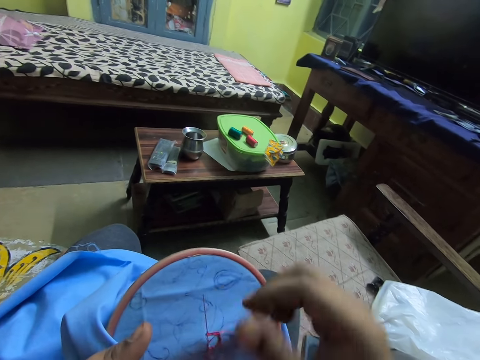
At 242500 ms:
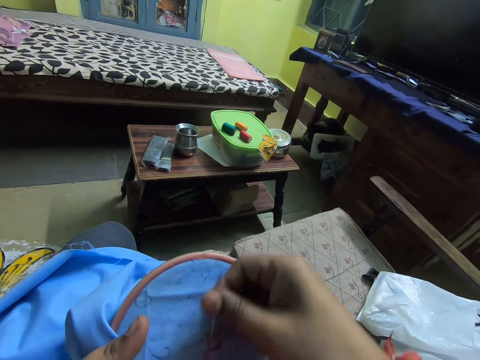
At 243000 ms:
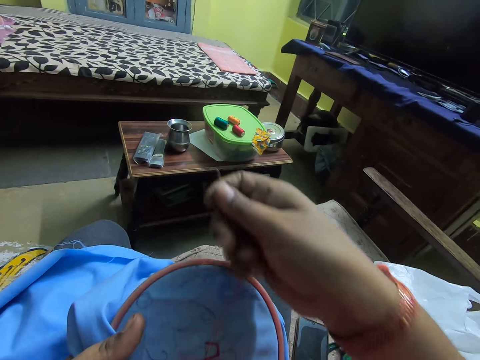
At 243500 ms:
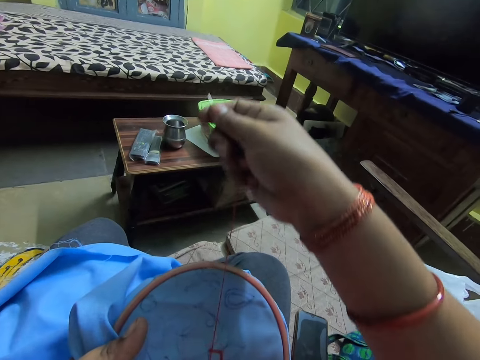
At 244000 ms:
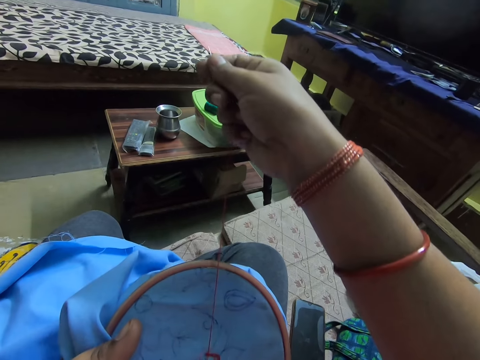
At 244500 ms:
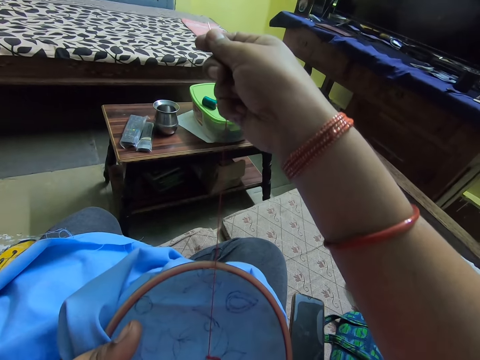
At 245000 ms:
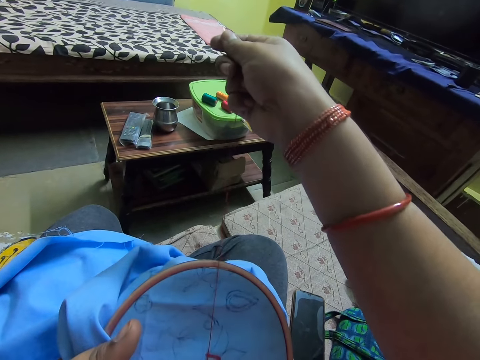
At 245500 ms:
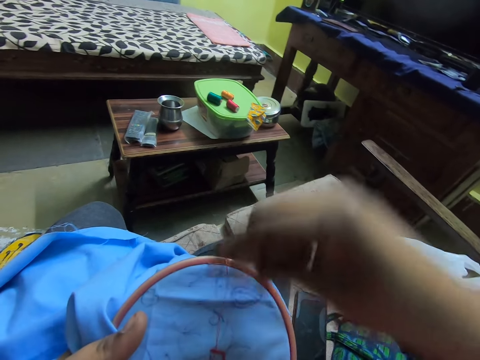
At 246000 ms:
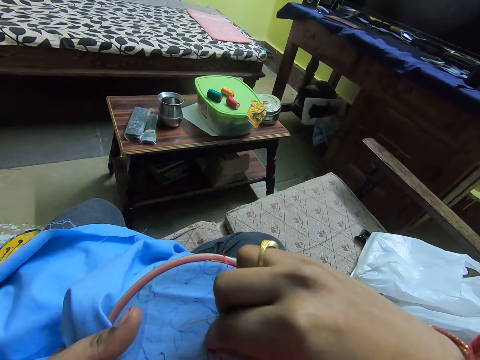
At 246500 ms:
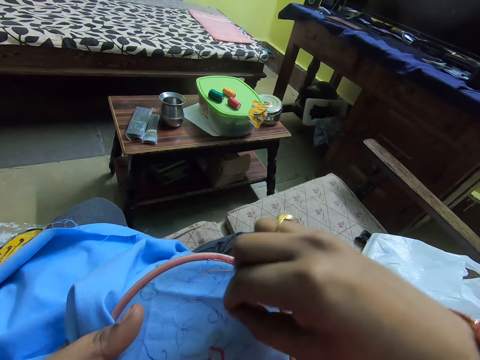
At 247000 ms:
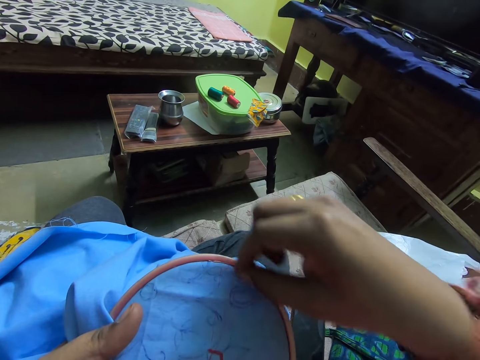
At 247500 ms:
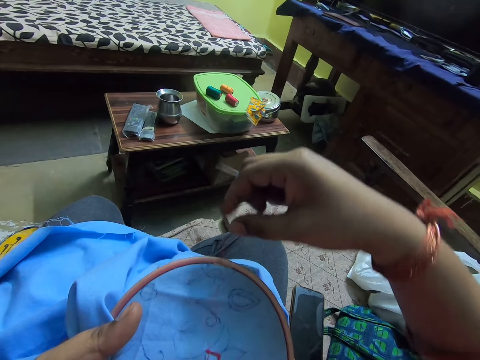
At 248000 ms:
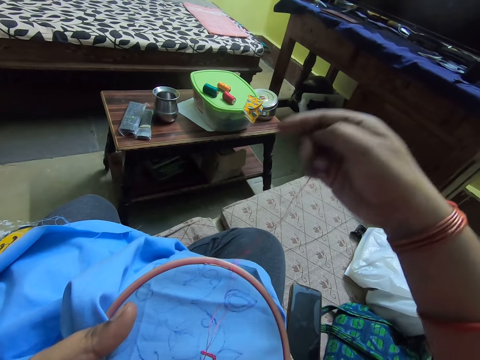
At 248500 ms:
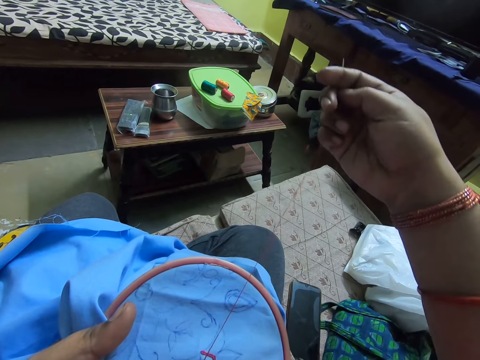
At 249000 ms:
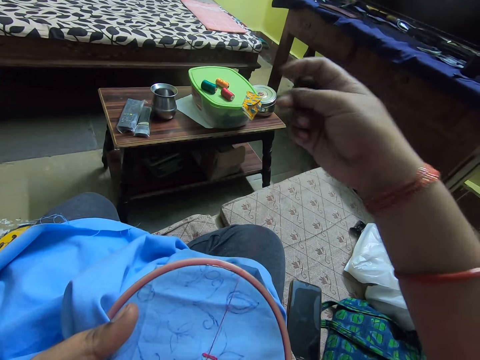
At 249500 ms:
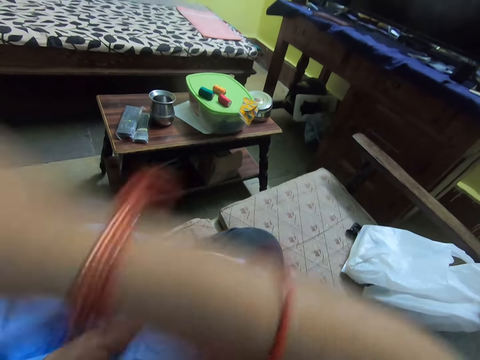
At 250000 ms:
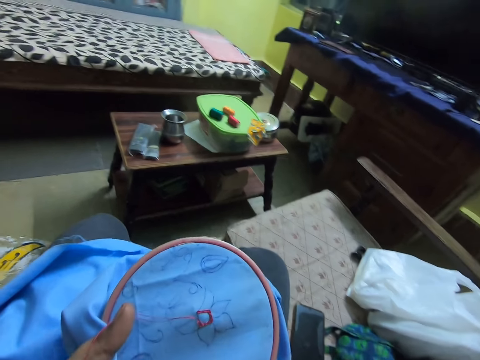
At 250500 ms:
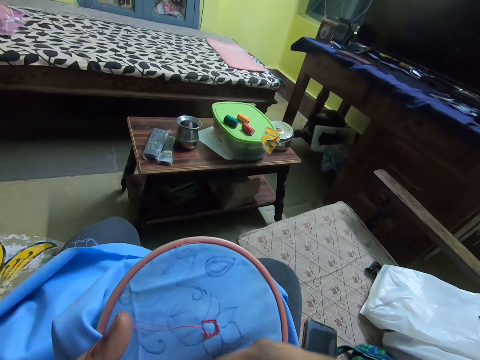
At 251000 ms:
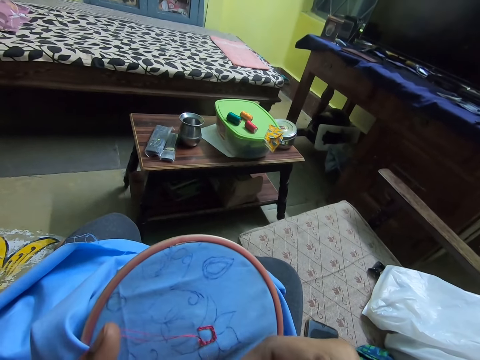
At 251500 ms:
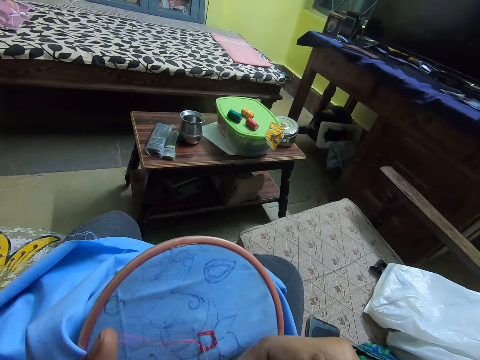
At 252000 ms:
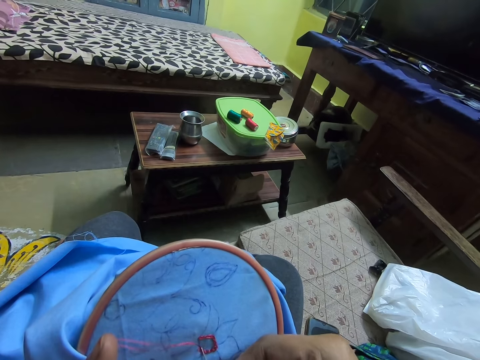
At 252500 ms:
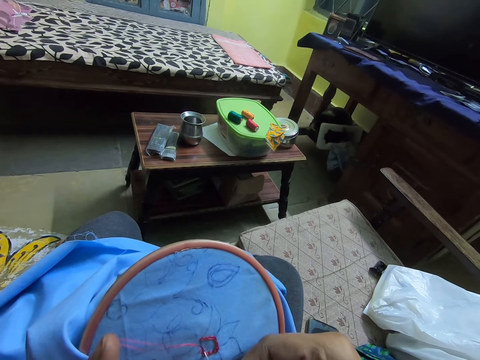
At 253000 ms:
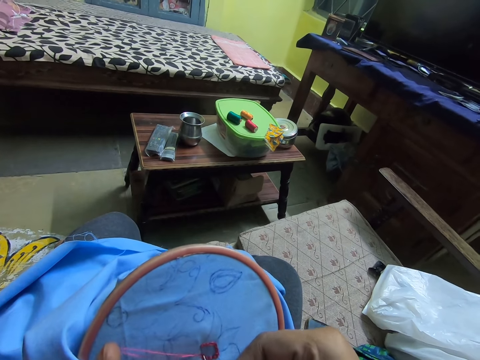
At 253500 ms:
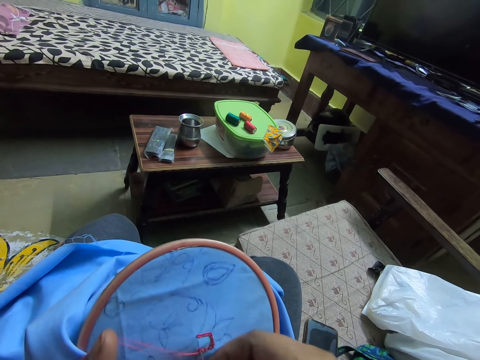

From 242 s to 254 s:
The camera wearer pulls sewing thread. They hold the sewing thread. They pull the sewing thread.

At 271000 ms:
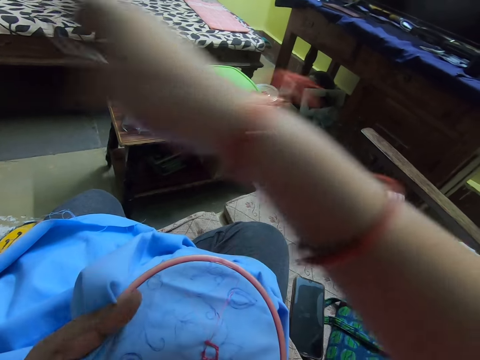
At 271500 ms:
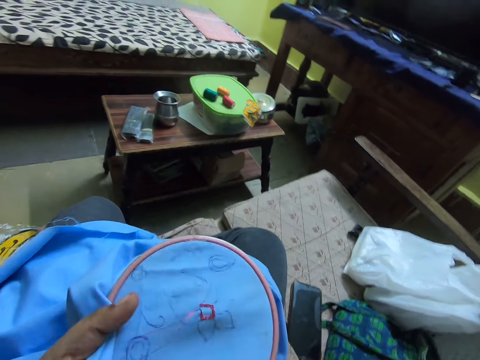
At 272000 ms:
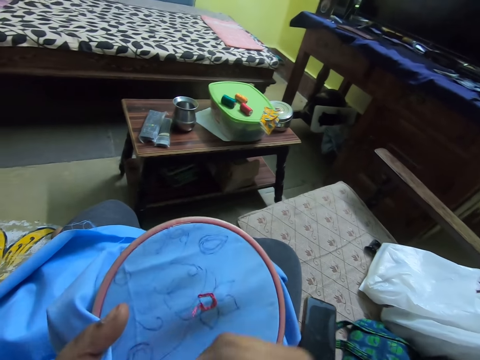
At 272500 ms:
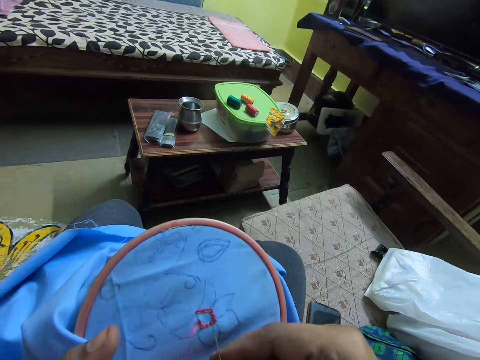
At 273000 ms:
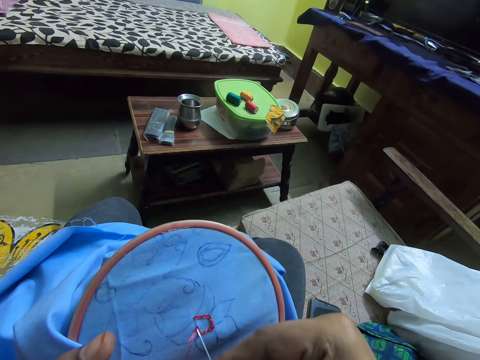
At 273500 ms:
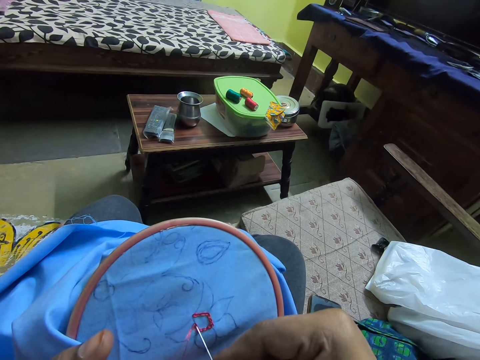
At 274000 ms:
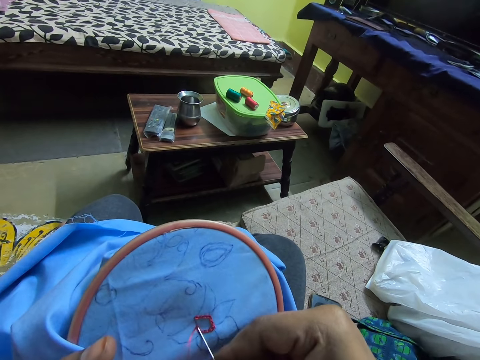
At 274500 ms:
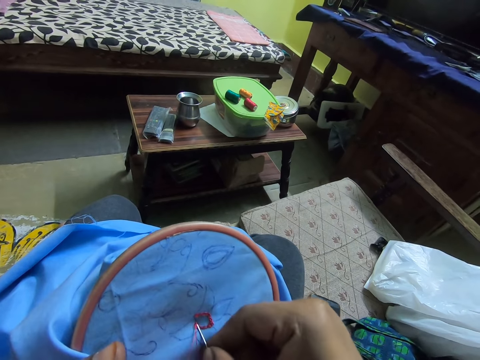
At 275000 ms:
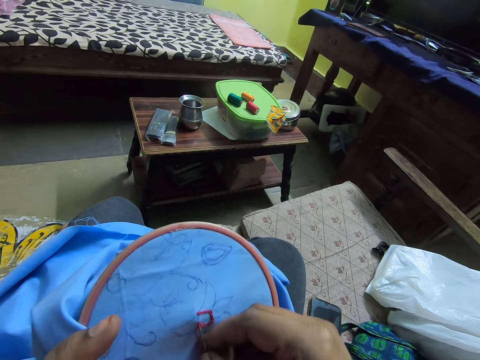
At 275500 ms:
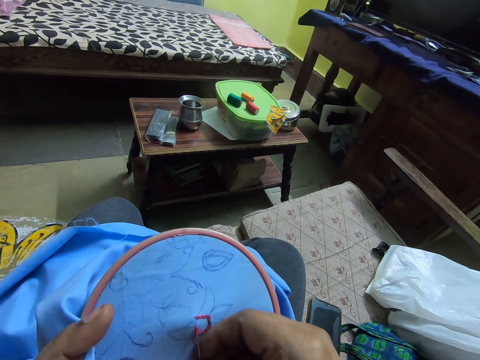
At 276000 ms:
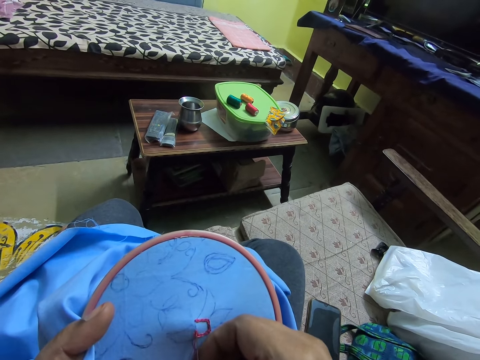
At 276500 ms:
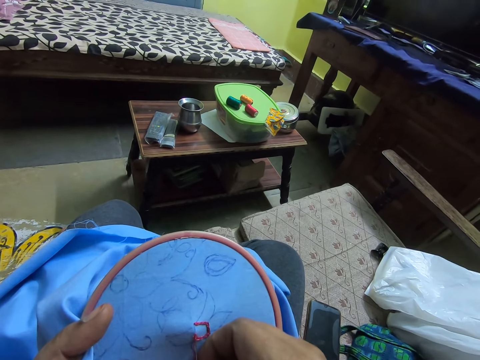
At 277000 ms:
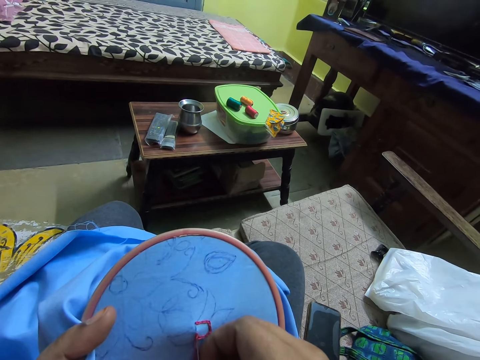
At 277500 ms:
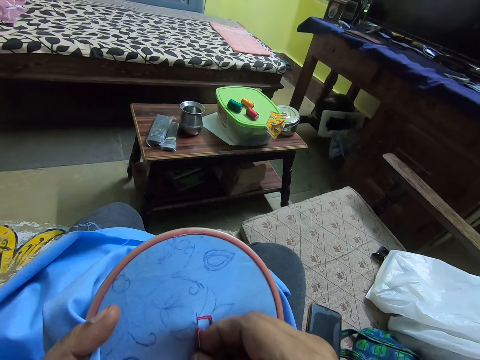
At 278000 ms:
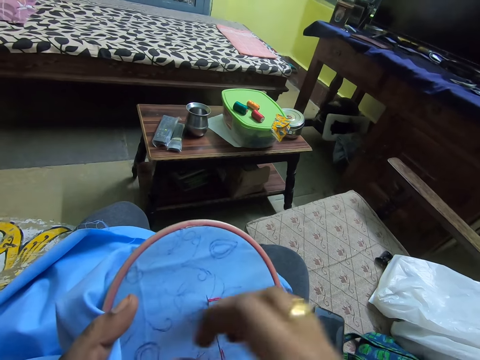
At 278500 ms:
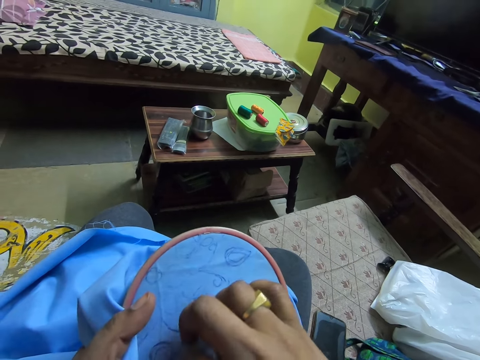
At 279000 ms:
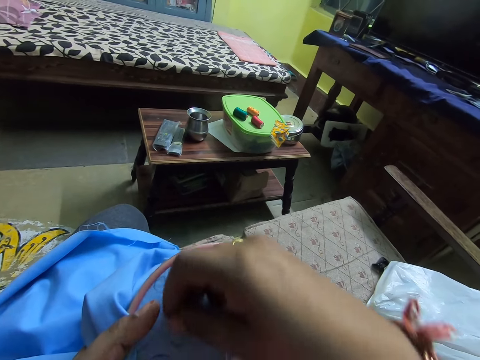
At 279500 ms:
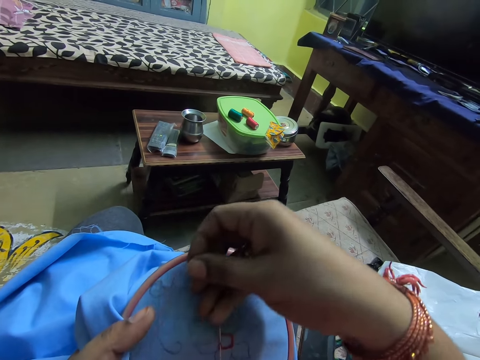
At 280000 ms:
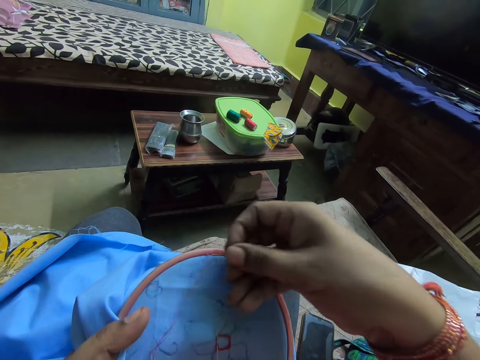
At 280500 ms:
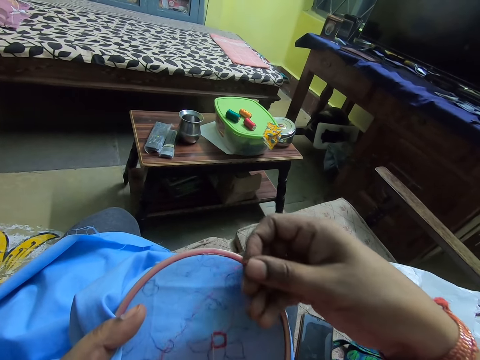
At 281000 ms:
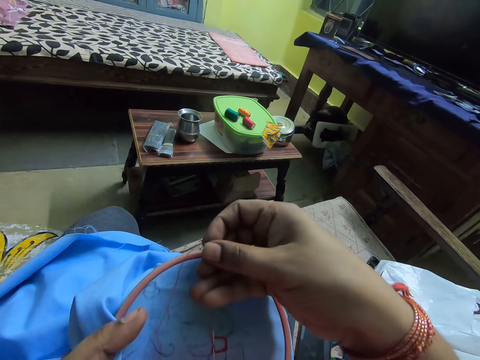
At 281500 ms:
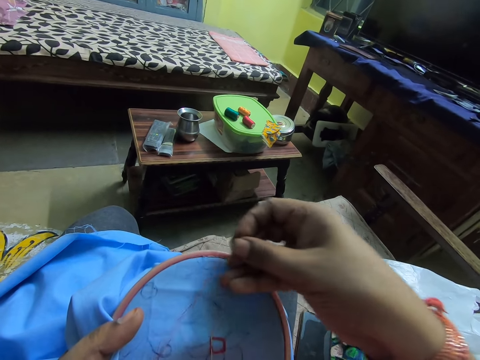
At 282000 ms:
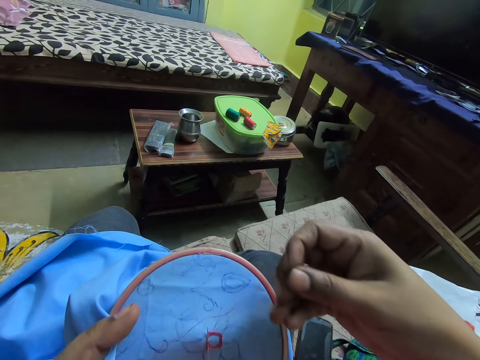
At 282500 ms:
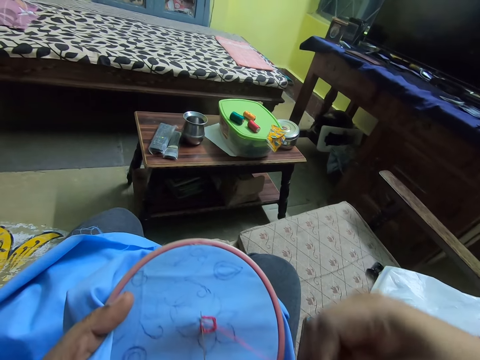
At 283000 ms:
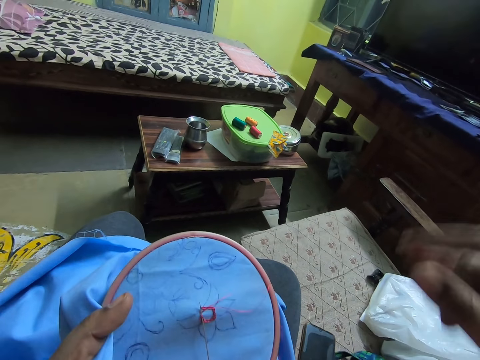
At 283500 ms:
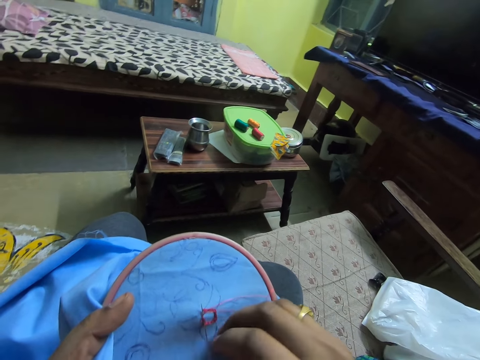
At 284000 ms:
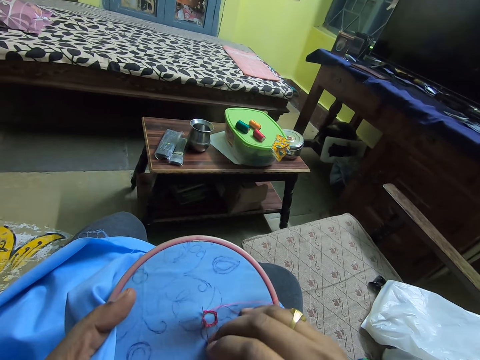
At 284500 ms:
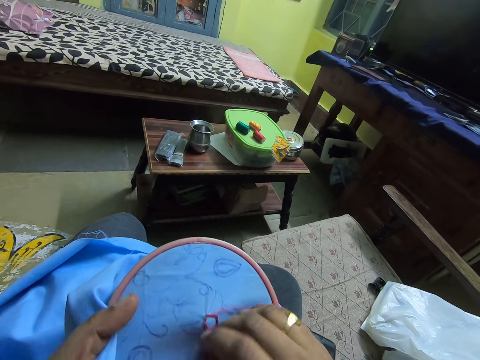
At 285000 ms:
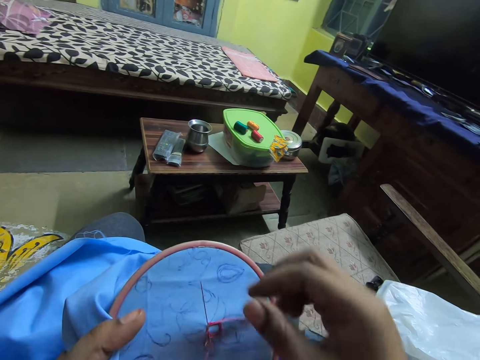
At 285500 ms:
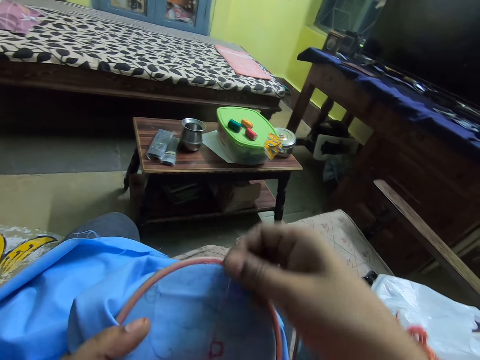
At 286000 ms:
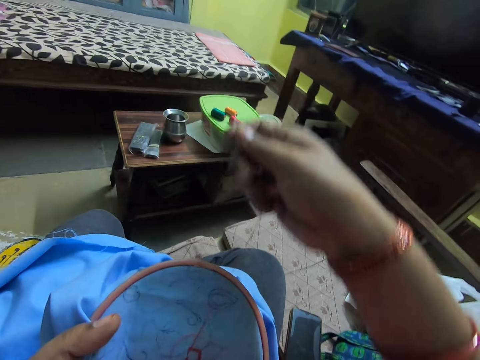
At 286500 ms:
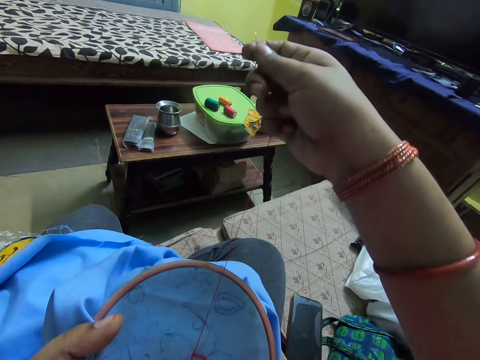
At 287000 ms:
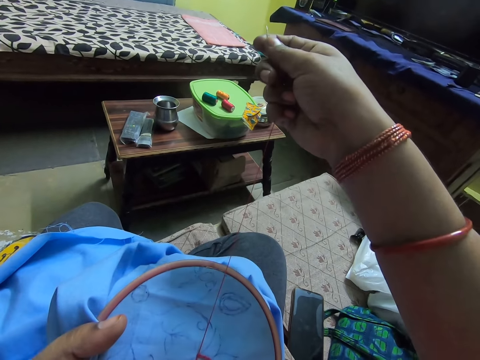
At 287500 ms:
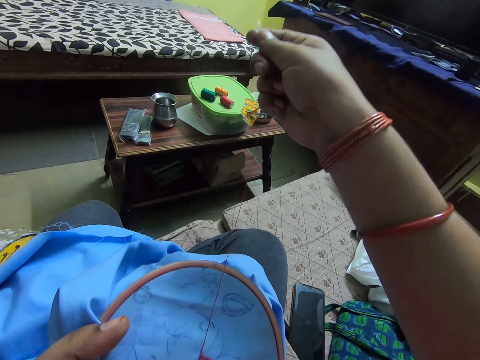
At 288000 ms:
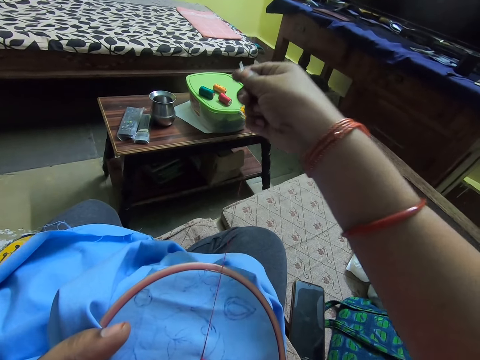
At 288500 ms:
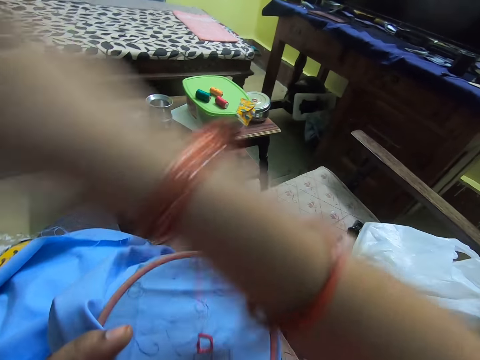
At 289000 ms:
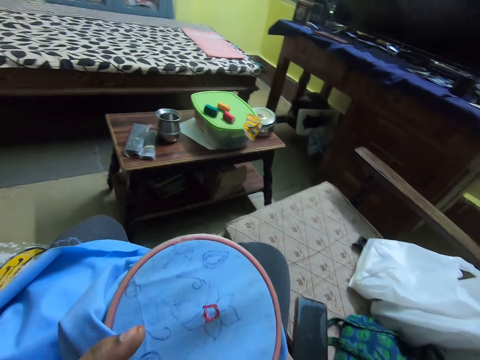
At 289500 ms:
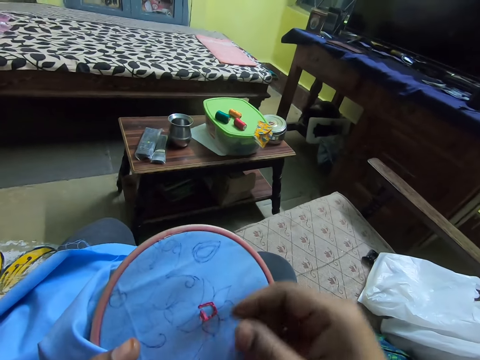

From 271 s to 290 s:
The camera wearer sews a fabric with a needle. They pull yarn.
